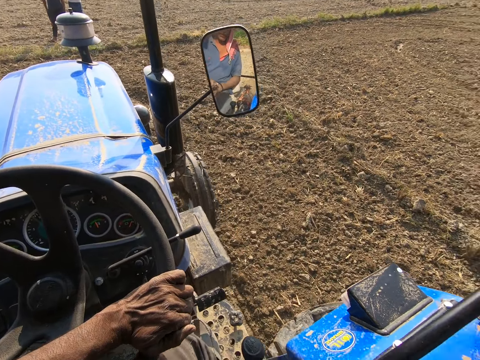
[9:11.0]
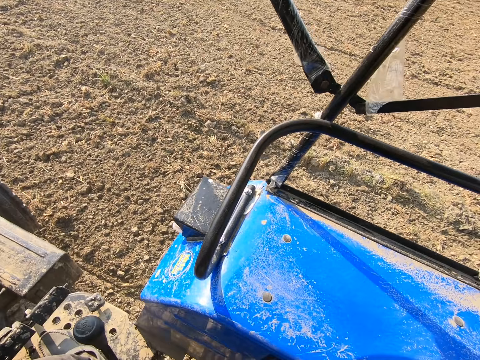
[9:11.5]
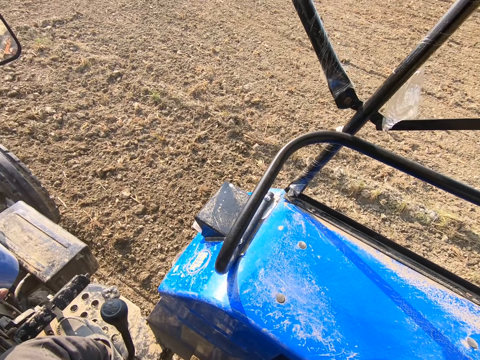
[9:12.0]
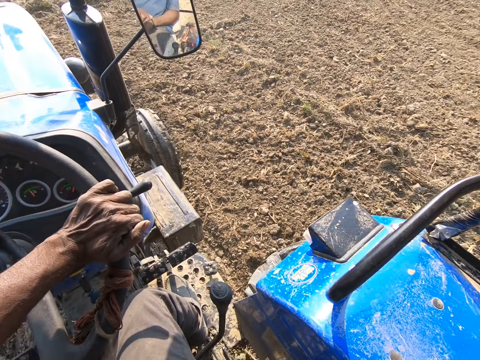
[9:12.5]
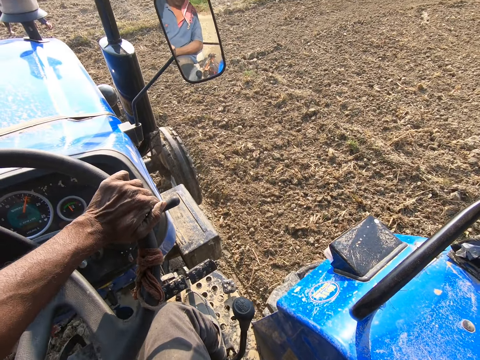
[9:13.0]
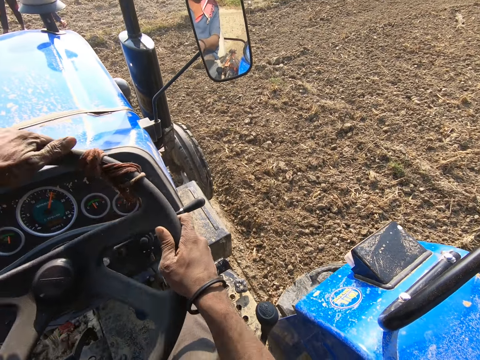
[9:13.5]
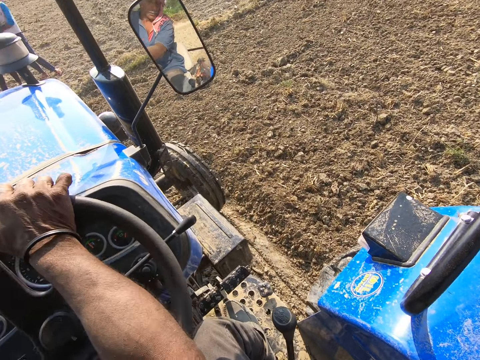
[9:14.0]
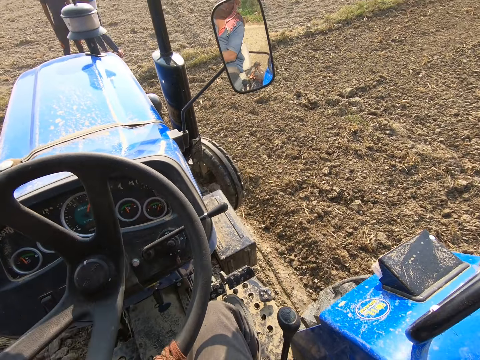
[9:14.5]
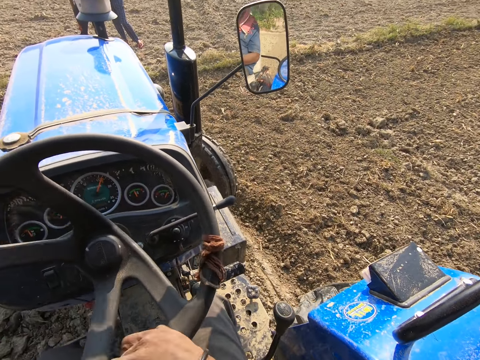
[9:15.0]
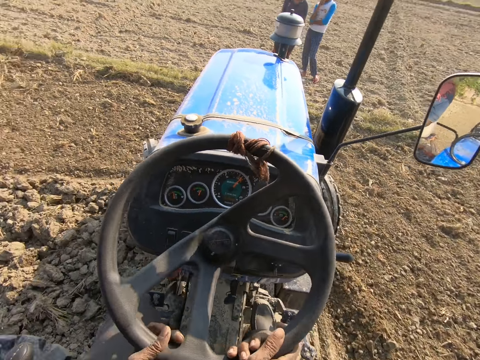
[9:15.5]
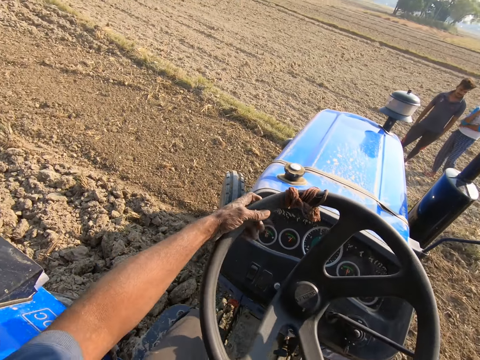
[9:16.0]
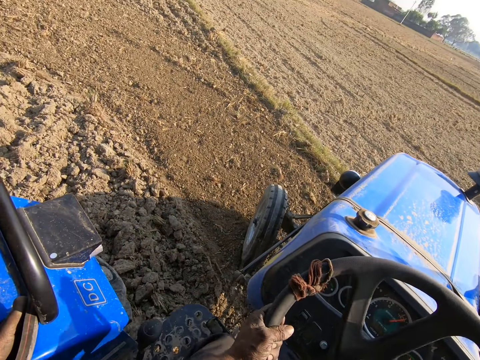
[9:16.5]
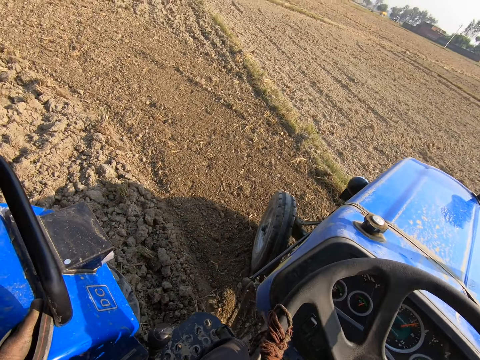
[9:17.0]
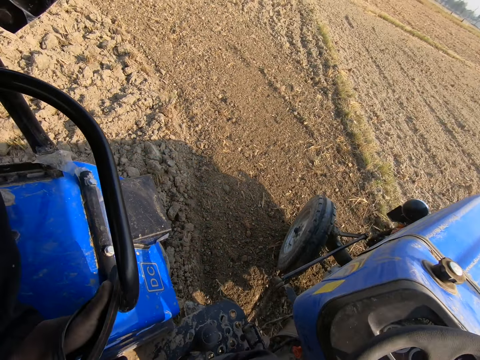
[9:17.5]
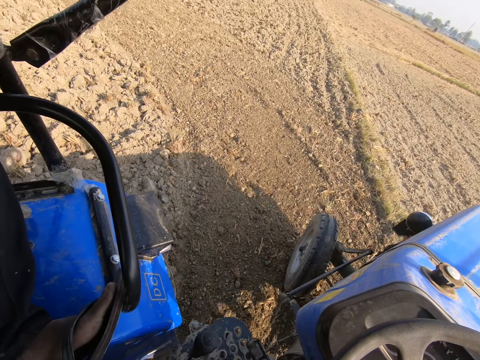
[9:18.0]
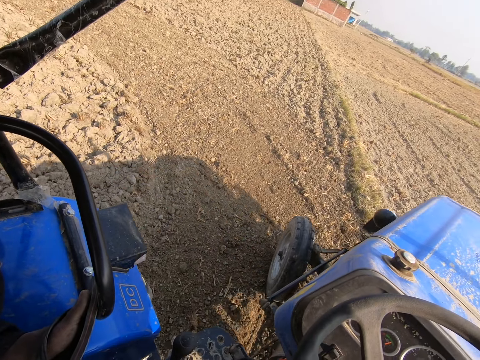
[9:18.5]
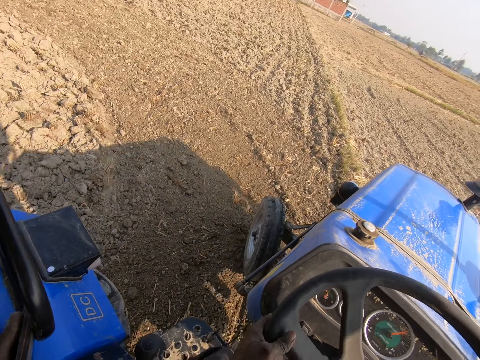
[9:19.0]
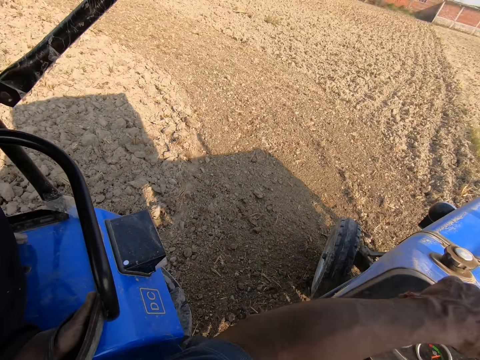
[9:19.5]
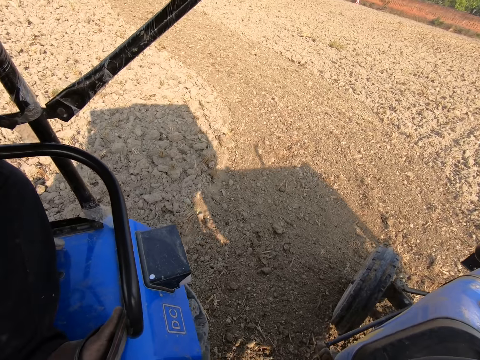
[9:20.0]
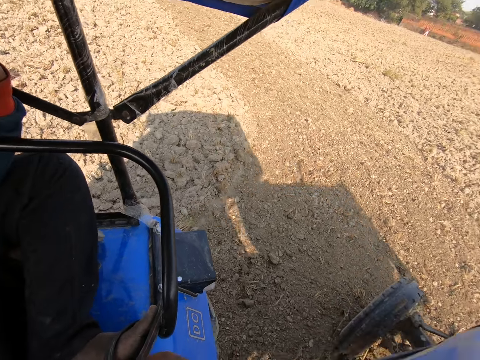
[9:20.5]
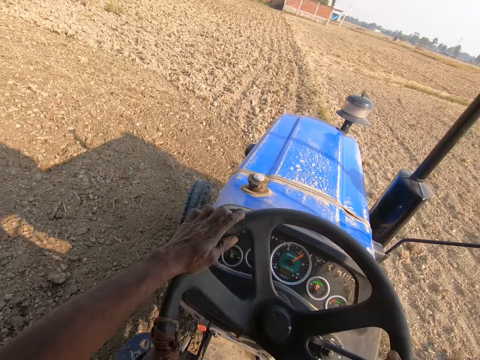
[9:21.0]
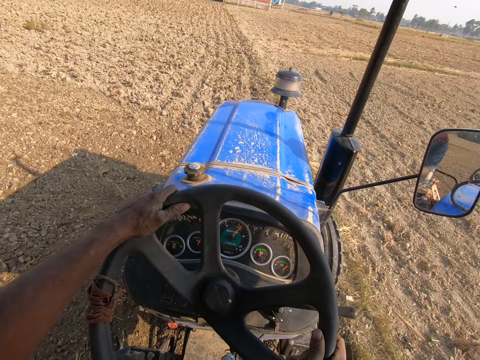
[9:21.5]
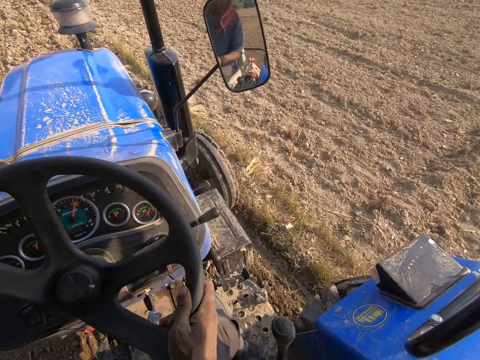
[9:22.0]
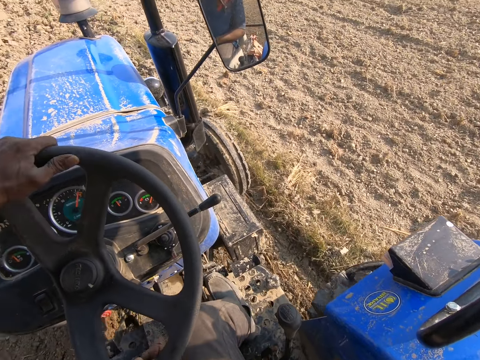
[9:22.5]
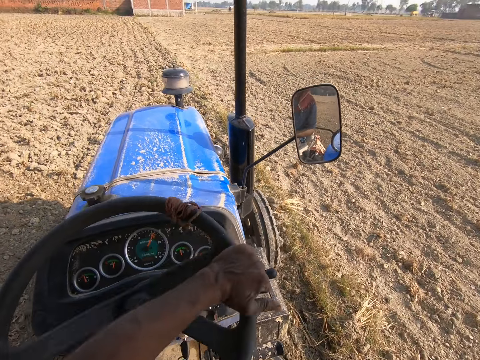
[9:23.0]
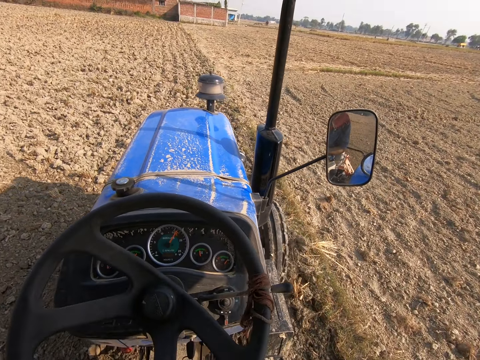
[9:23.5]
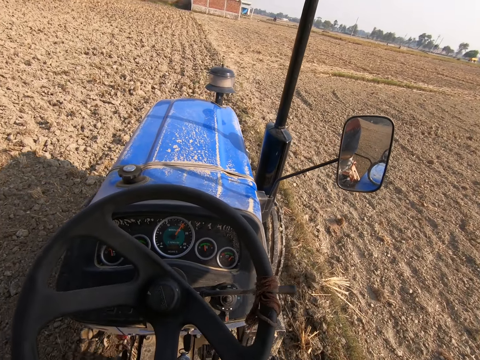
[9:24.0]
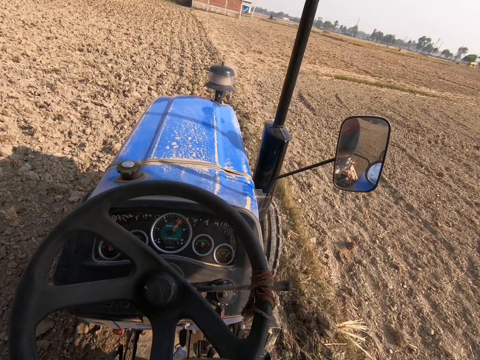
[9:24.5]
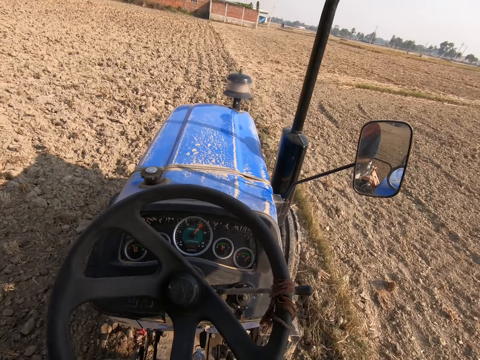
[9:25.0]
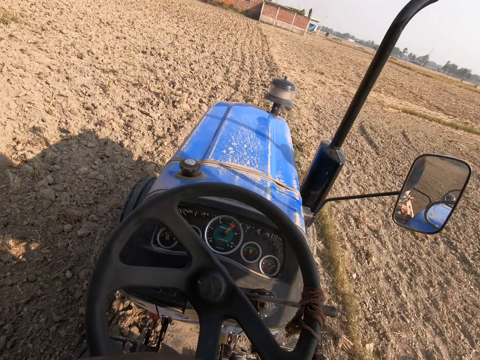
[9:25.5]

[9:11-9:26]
The camera wearer looks around. A man stands next to another man. The camera wearer drives a tractor on the farm. The other man stands on the farm. A person sits next to the camera wearer.

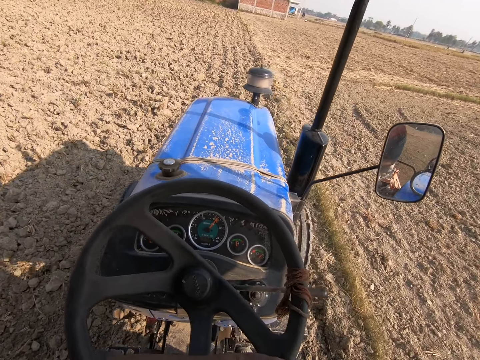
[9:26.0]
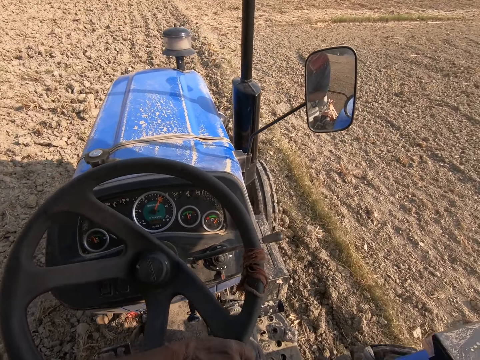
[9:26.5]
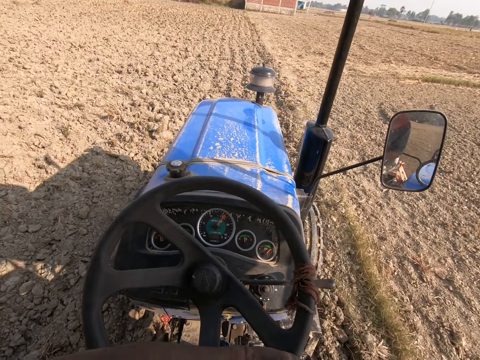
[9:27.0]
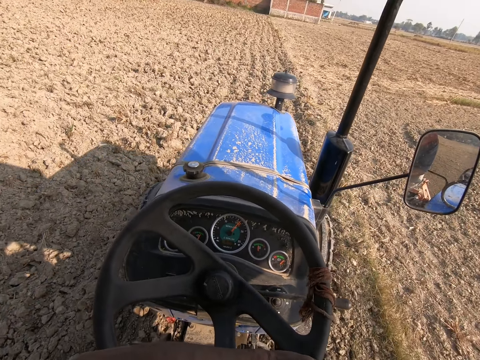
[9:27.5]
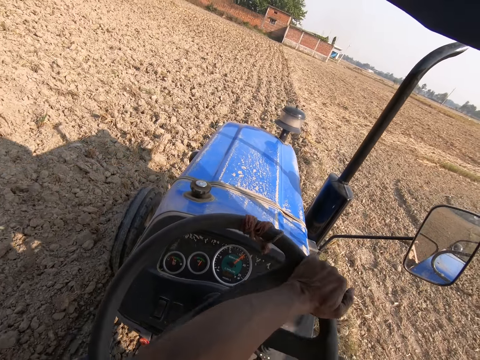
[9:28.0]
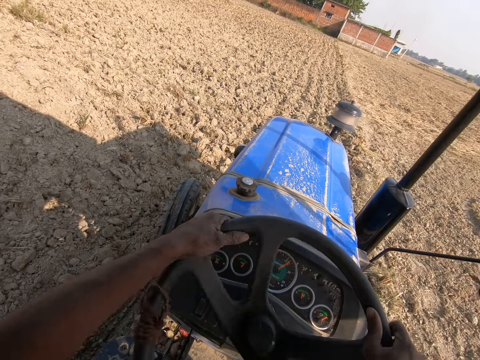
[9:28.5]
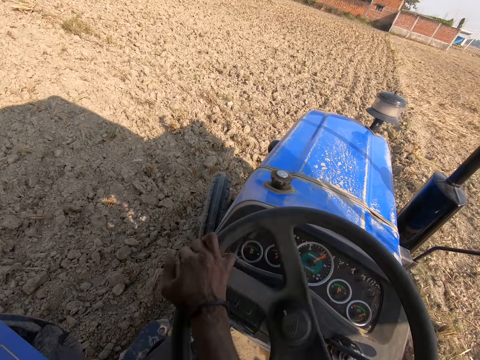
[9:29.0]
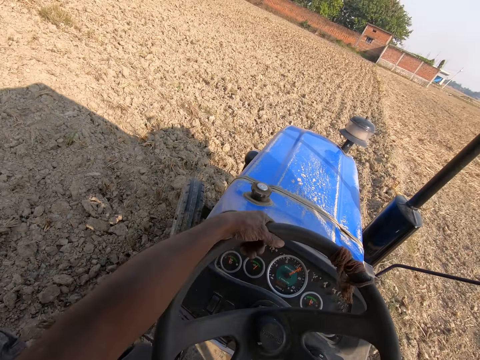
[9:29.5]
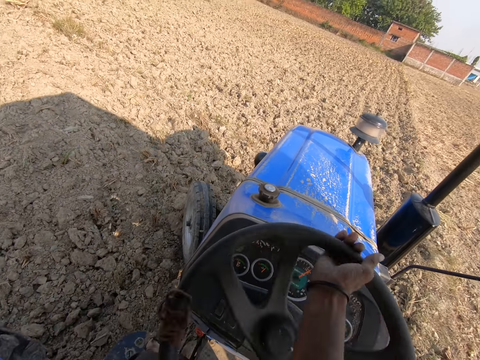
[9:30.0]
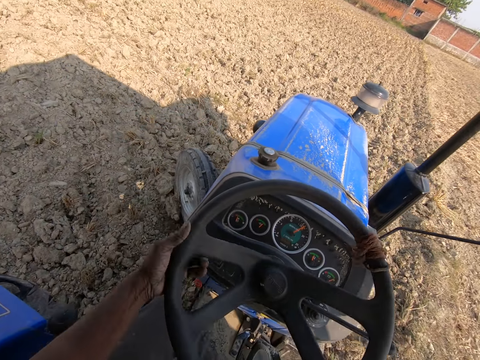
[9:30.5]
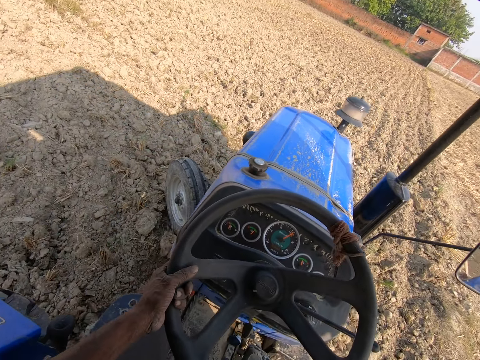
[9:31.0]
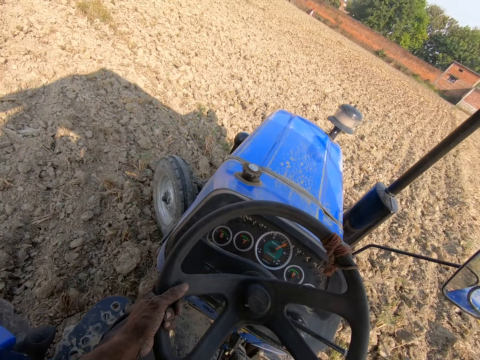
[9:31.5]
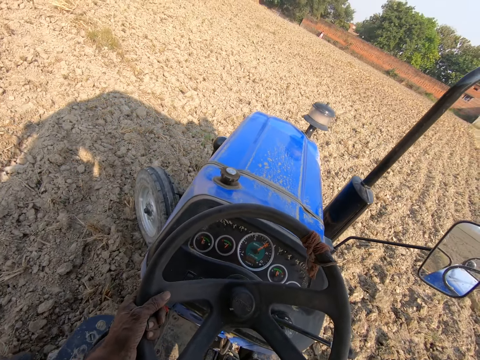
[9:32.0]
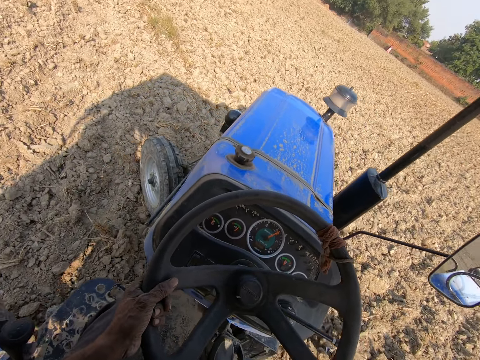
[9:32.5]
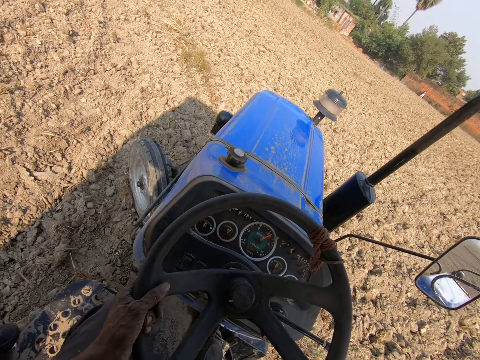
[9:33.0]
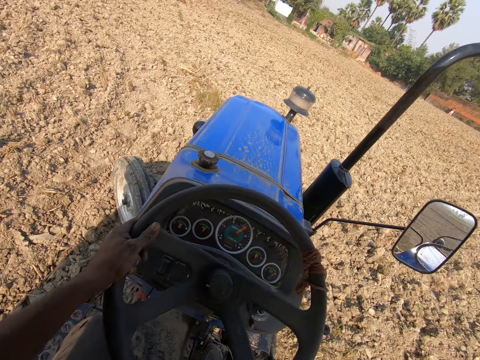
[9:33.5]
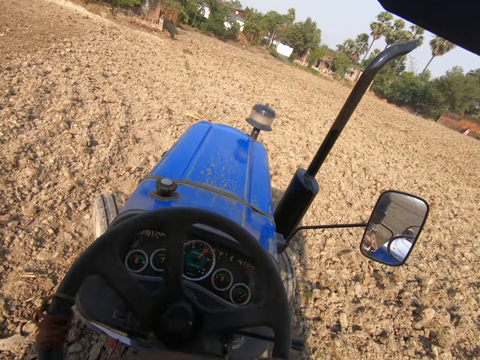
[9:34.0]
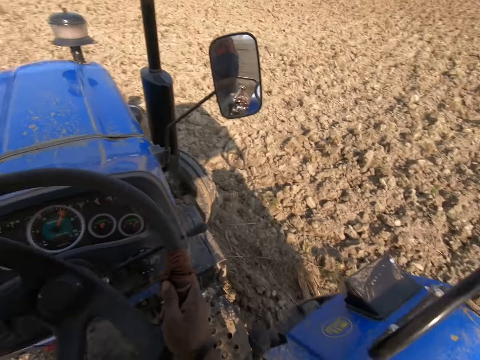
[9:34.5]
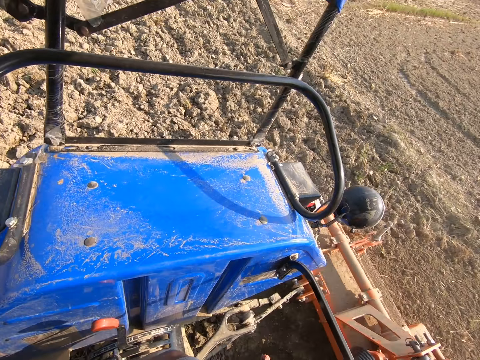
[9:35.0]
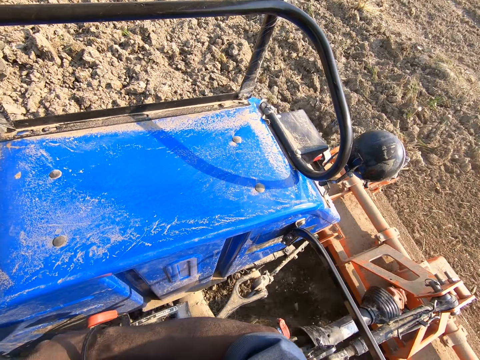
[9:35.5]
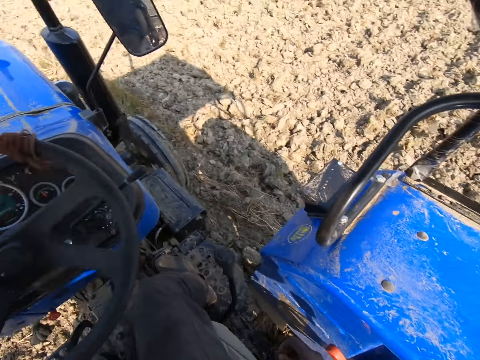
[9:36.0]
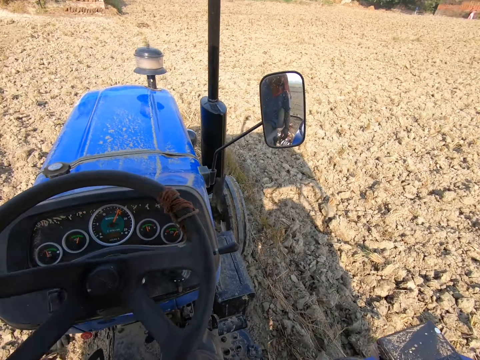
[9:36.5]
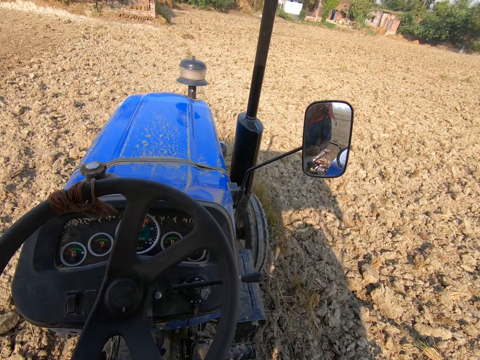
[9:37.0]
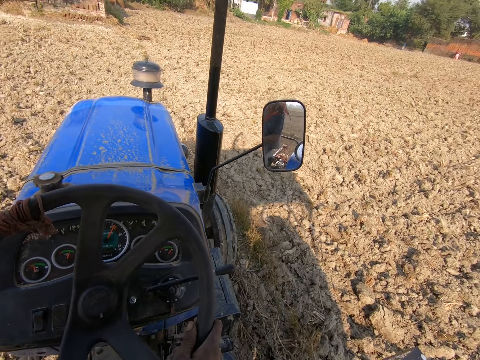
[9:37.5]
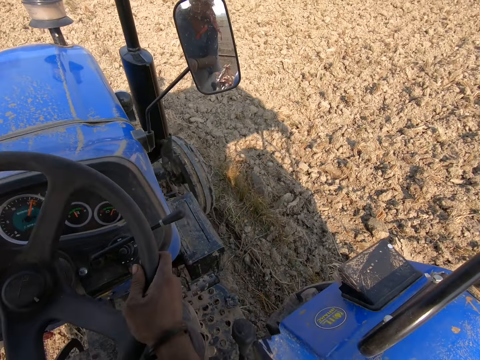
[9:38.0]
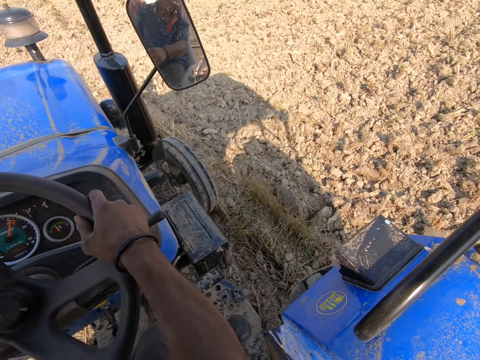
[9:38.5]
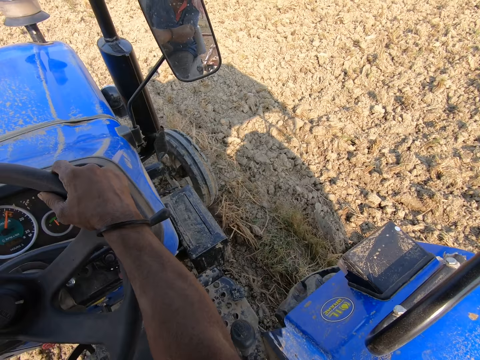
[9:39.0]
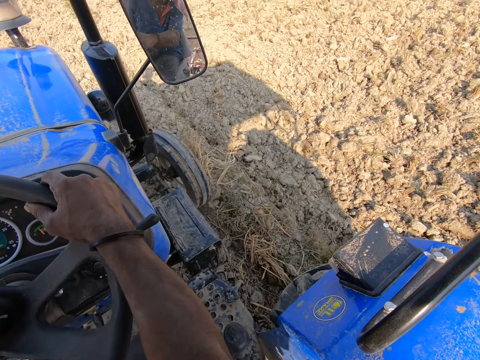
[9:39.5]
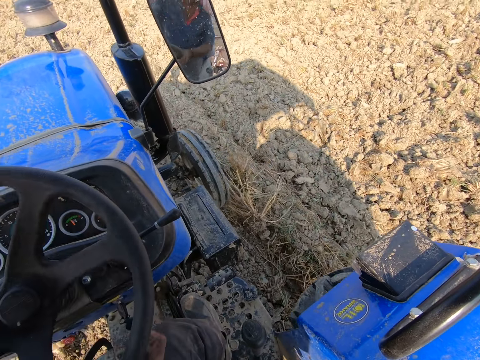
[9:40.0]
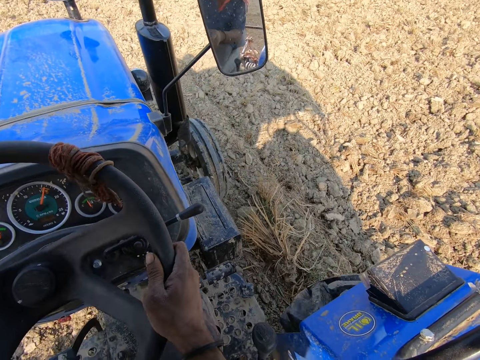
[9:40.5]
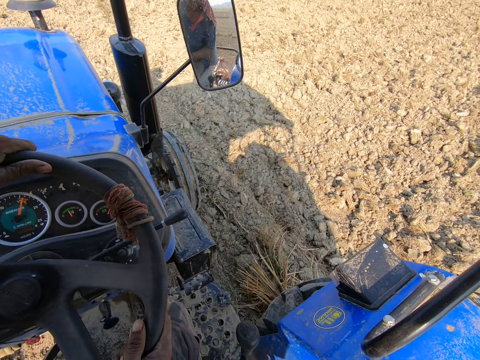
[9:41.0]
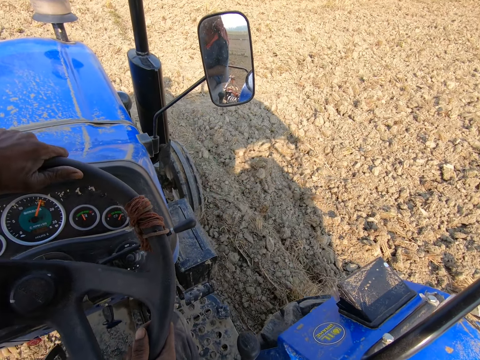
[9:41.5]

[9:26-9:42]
The camera wearer looks at the back of the ploughing tractor.
